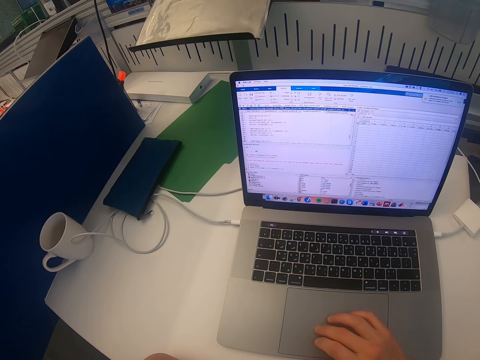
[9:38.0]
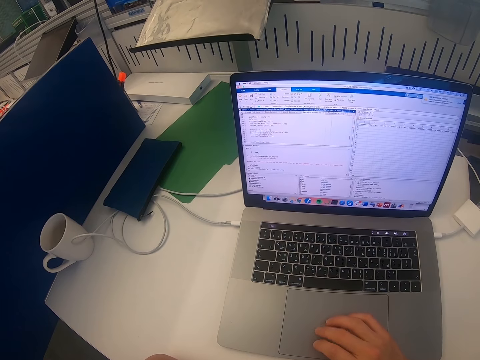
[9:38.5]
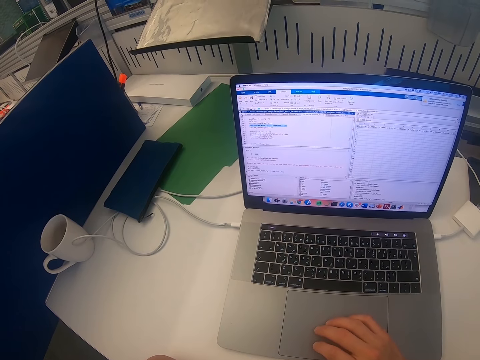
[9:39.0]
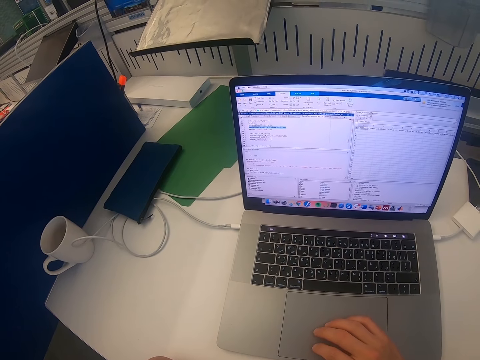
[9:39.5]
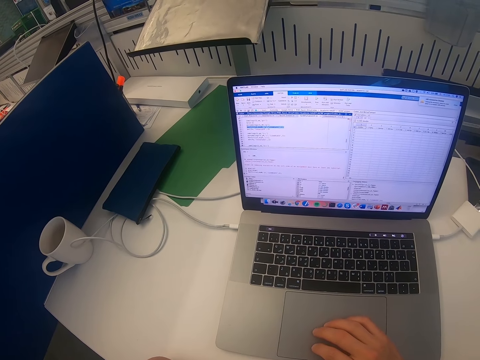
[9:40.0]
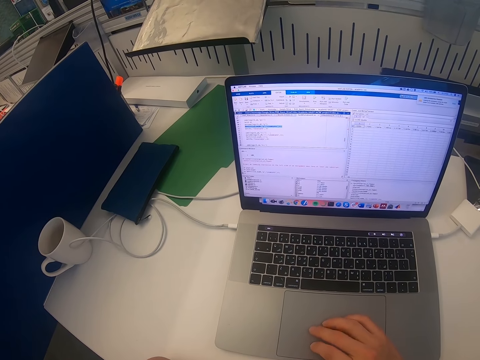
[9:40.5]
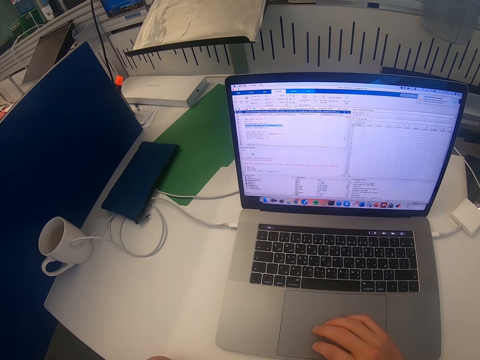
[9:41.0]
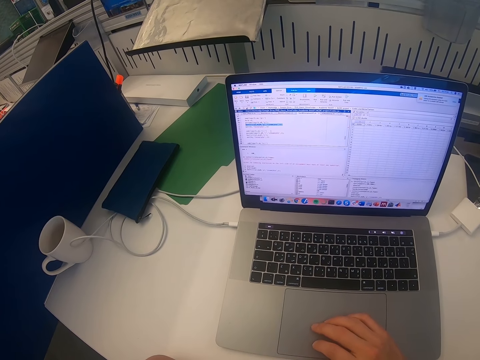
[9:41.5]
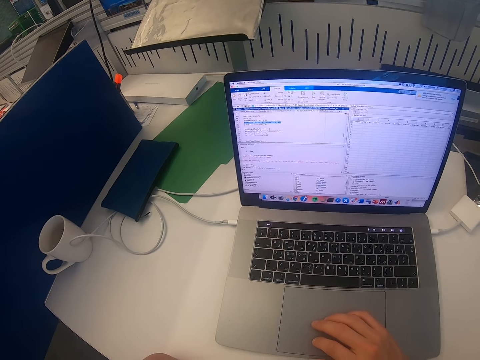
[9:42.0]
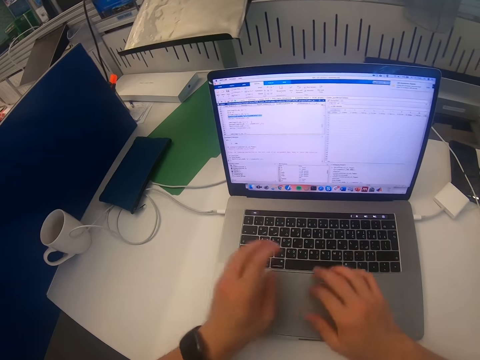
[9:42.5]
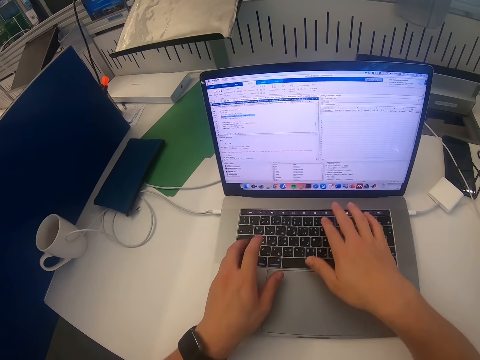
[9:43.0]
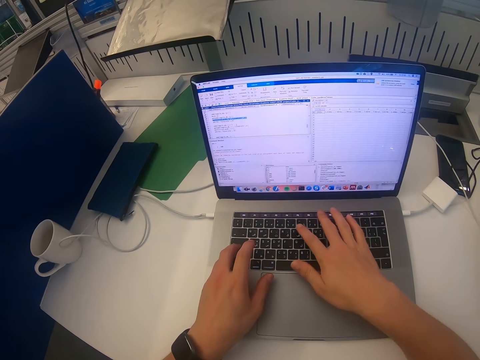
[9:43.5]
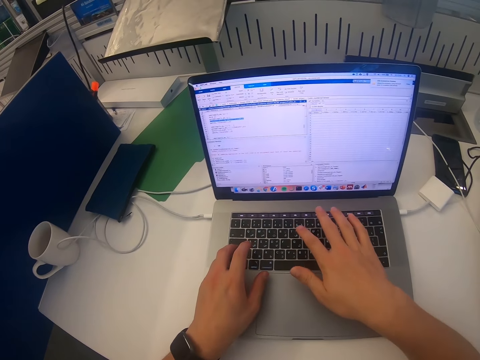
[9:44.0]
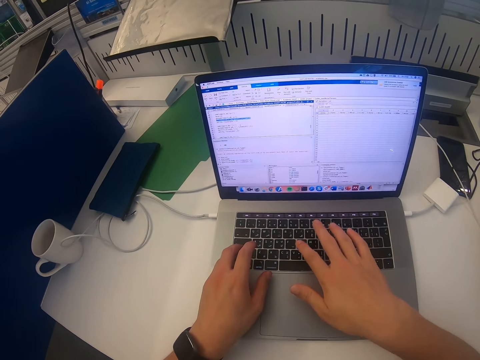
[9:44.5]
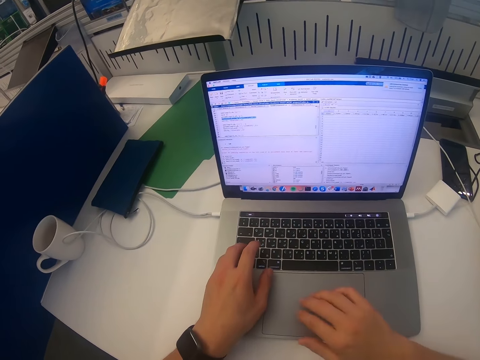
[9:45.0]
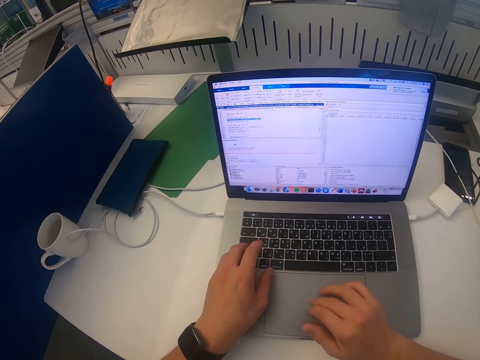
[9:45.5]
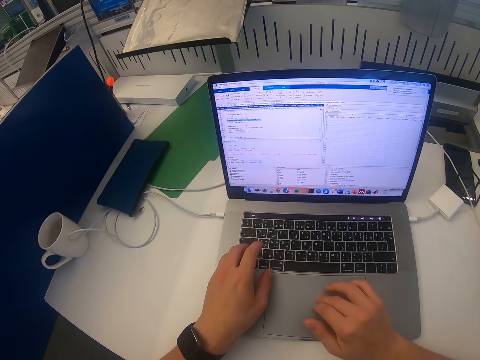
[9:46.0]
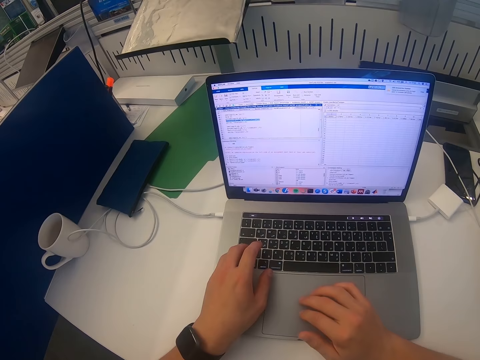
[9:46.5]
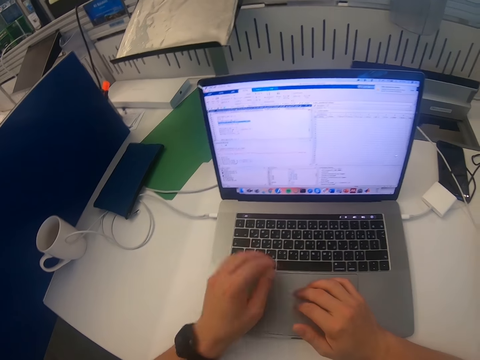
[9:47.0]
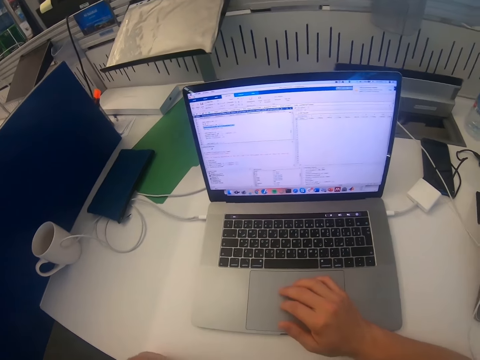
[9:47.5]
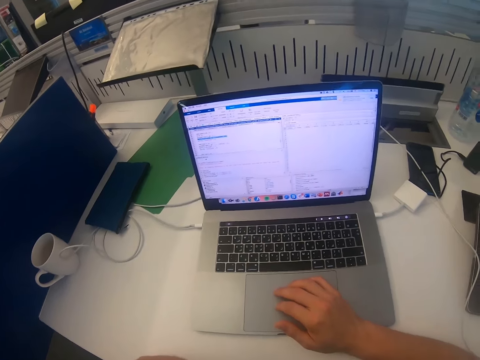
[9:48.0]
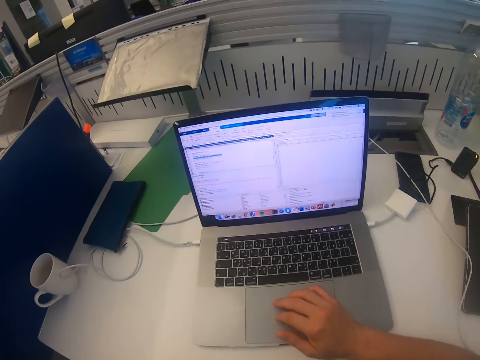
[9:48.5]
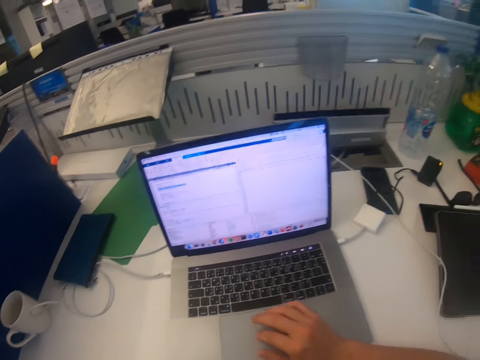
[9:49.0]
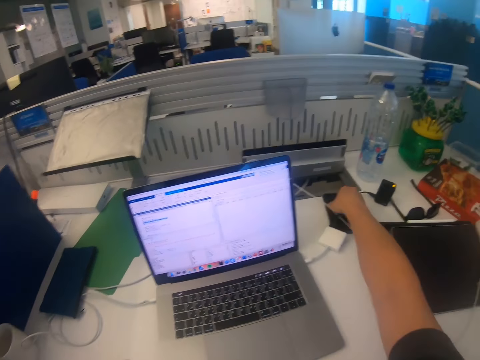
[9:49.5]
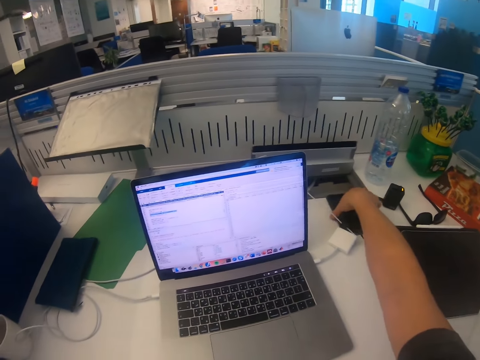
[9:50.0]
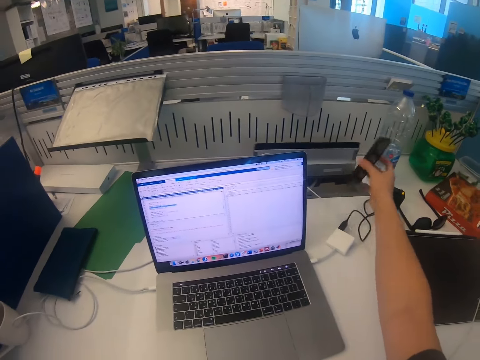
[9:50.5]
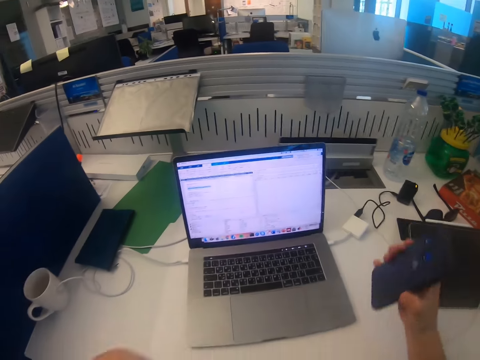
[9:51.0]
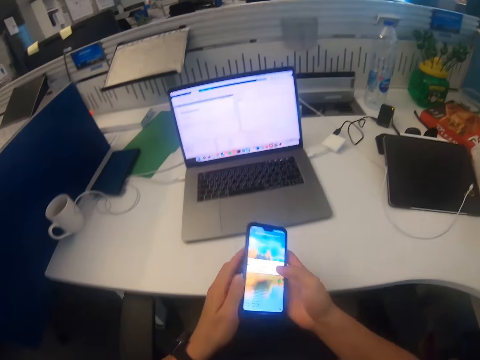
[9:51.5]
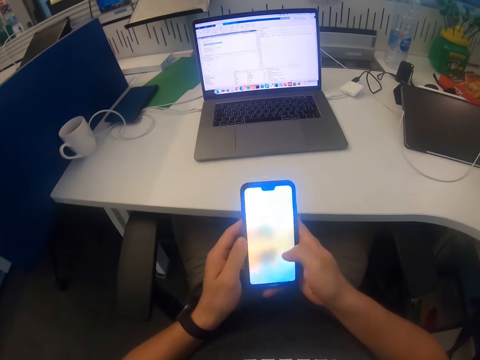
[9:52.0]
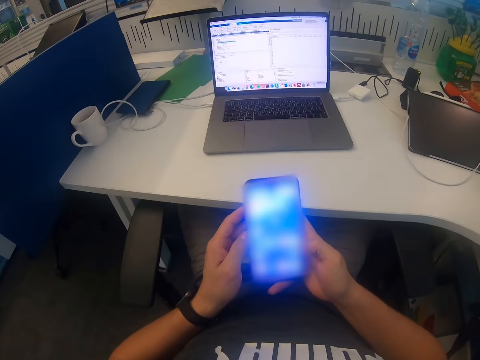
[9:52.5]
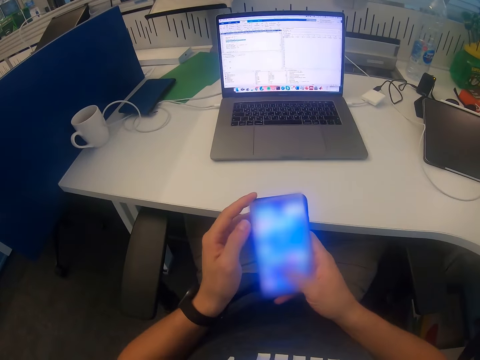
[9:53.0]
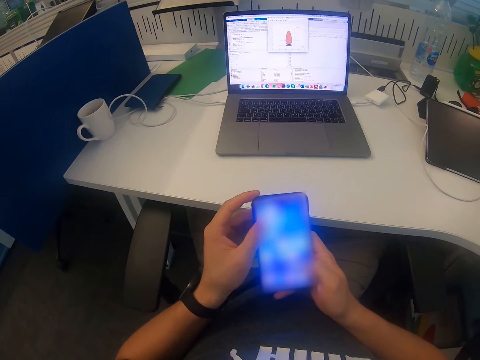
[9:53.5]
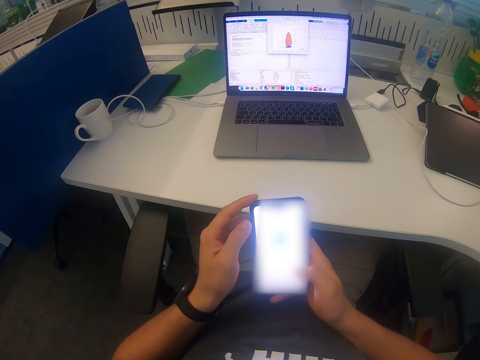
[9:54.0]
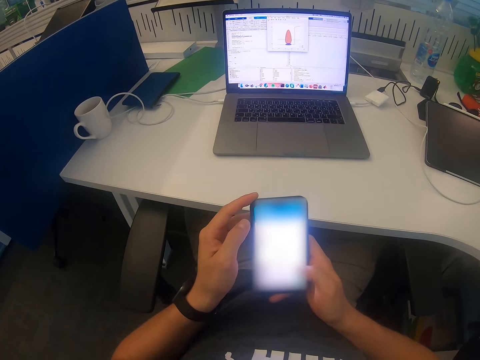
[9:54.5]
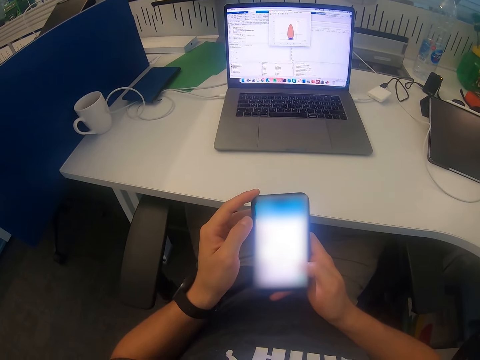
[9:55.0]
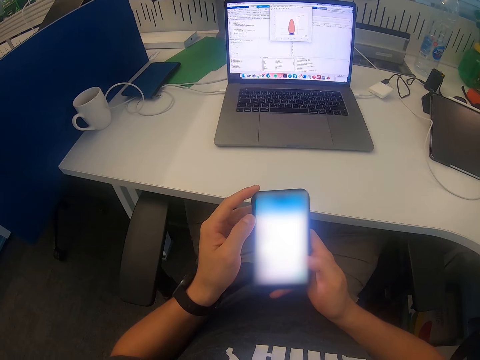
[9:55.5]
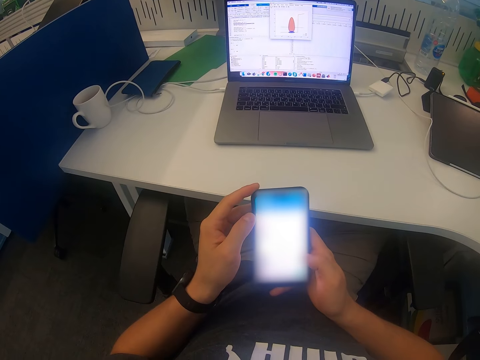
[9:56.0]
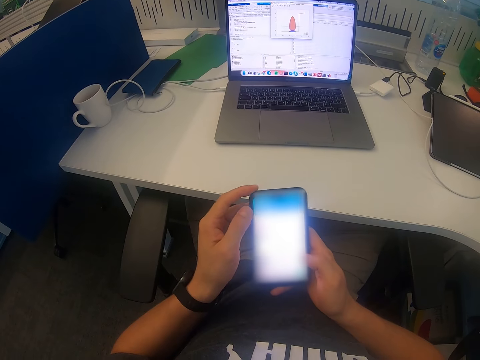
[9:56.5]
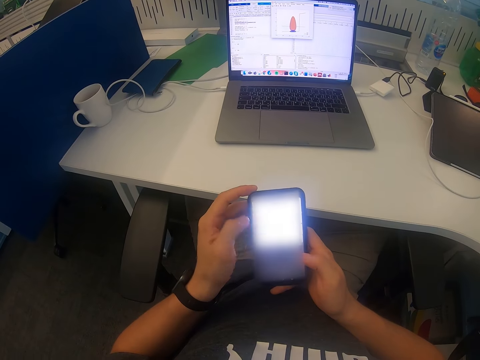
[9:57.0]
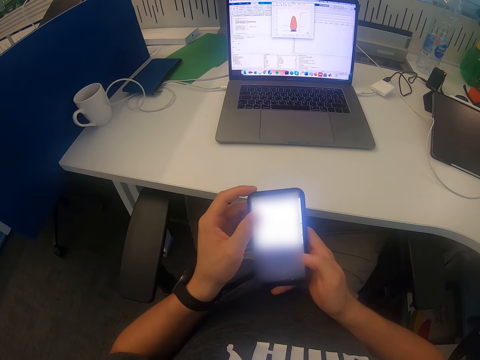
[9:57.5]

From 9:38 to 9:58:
The camera wearer touches a laptop. They scroll the laptop, lift up the hand, and scroll the laptop. They pick up a phone from the table. They operate the phone. They scroll the phone.

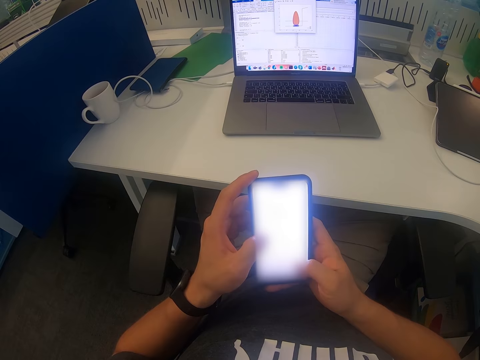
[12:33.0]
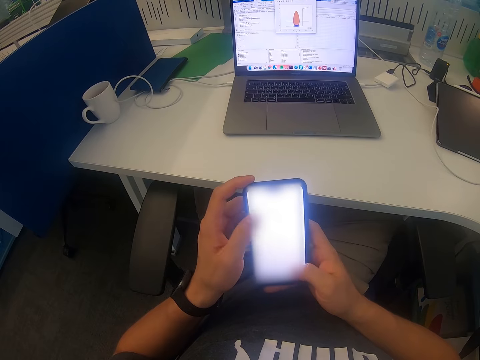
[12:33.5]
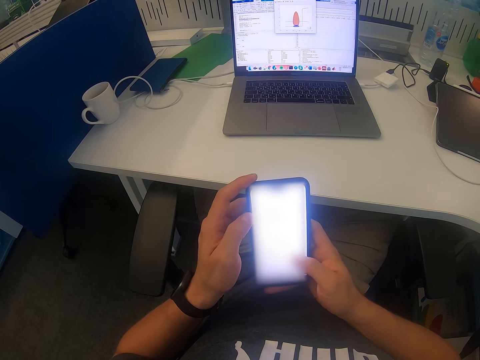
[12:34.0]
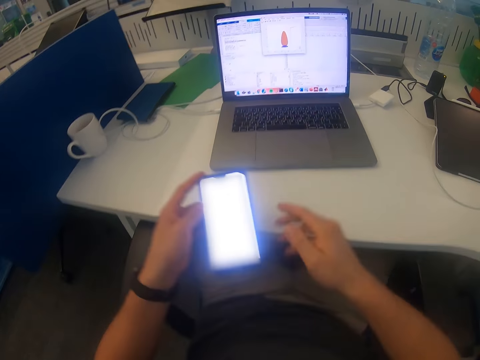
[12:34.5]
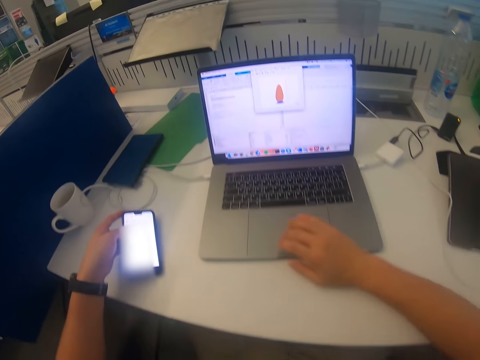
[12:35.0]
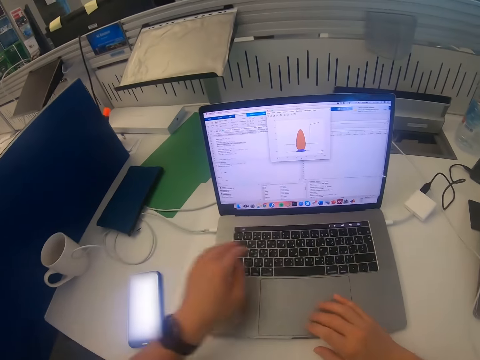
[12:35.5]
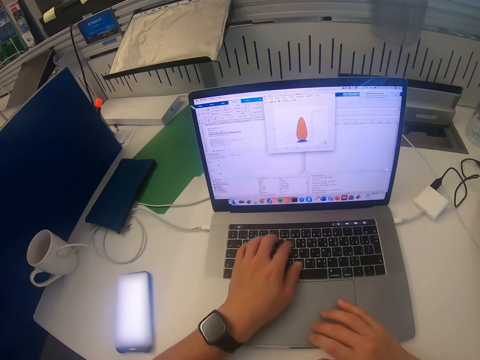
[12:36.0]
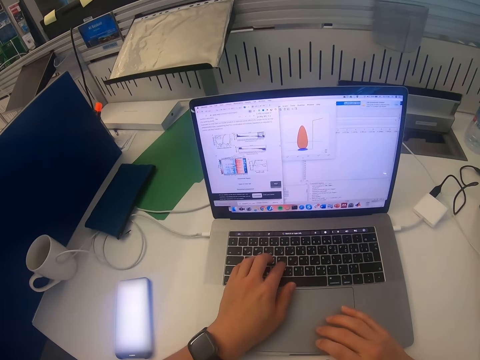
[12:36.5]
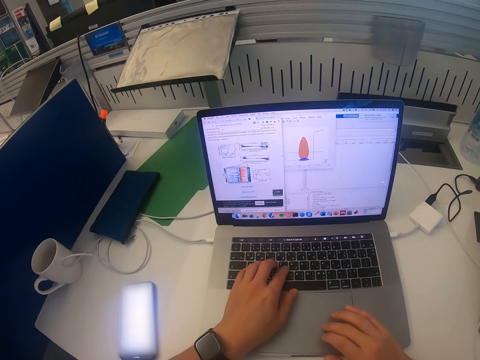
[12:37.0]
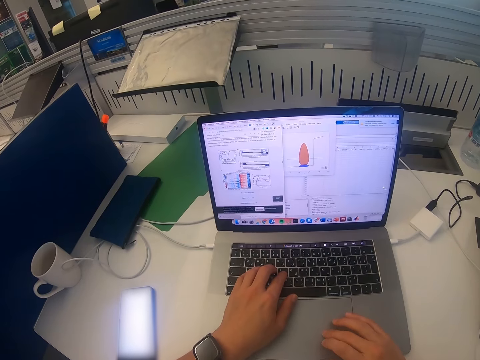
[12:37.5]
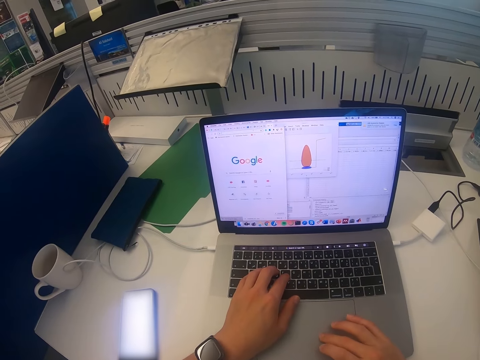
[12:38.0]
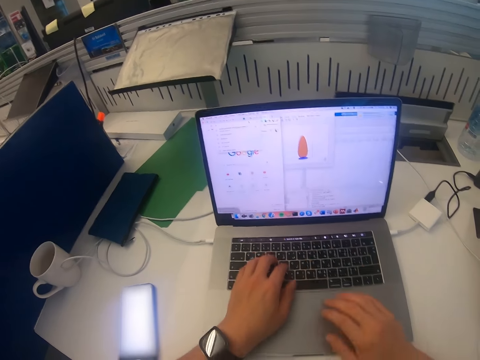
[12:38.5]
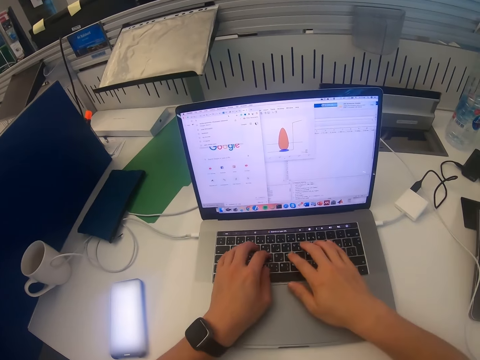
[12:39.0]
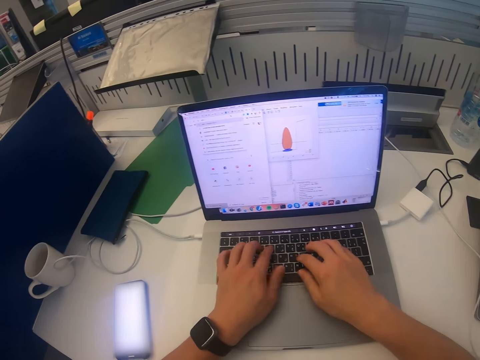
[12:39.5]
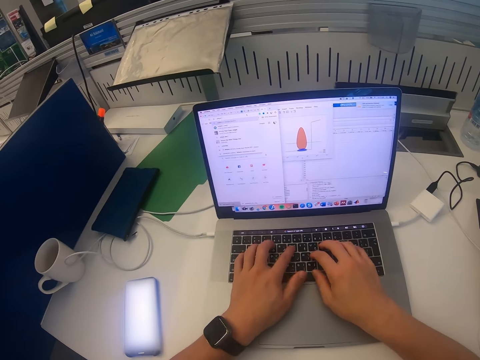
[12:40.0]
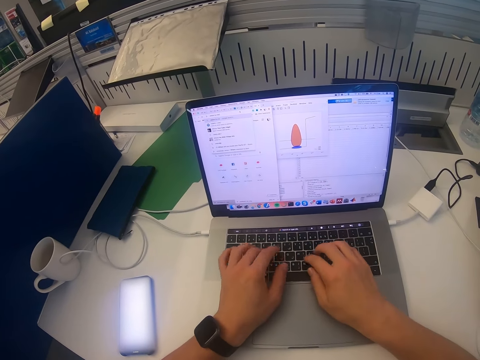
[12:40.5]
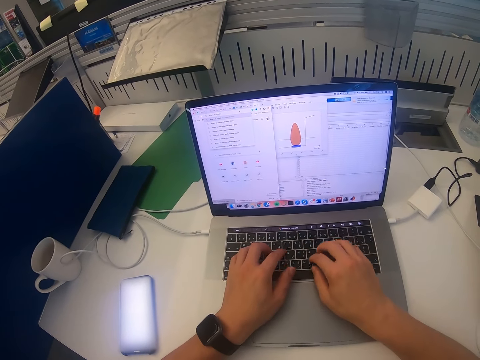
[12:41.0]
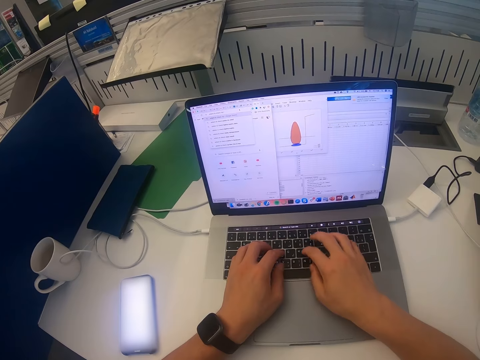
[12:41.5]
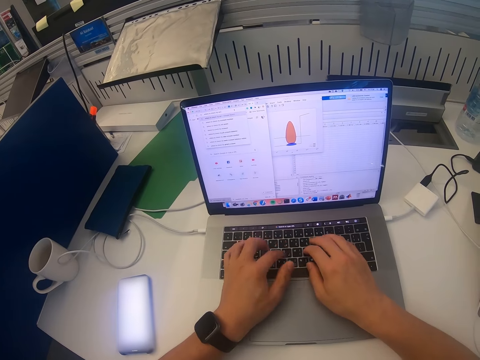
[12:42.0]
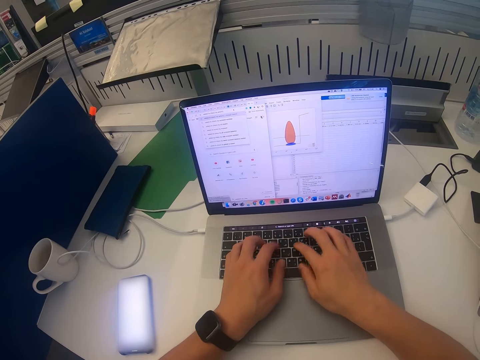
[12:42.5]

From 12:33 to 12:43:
The camera wearer puts the phone on the table. They operate the laptop. They scroll the laptop.
